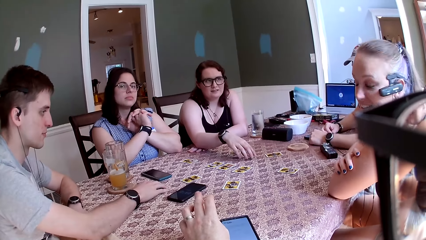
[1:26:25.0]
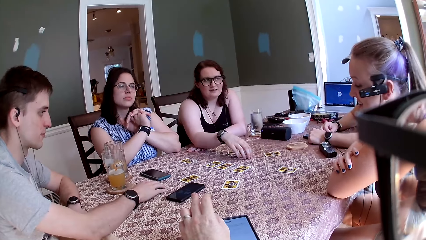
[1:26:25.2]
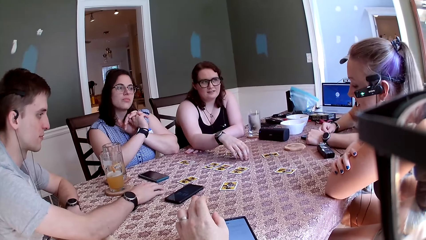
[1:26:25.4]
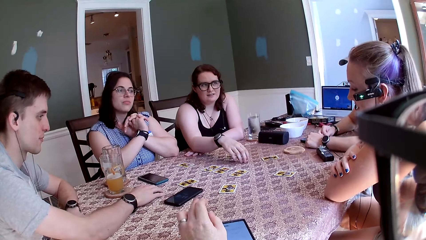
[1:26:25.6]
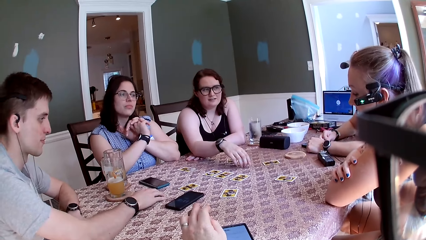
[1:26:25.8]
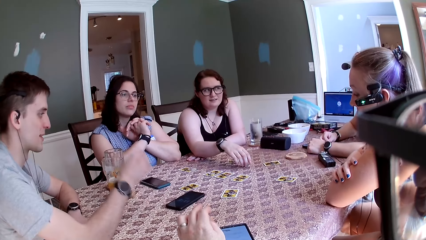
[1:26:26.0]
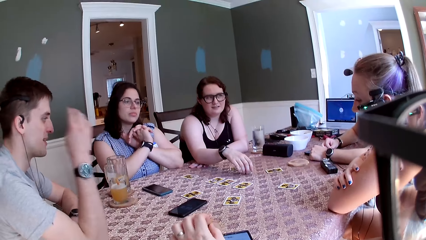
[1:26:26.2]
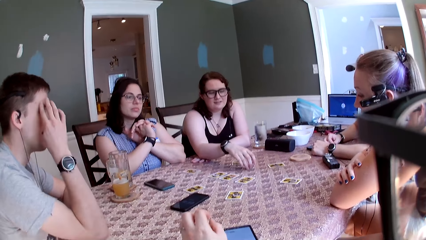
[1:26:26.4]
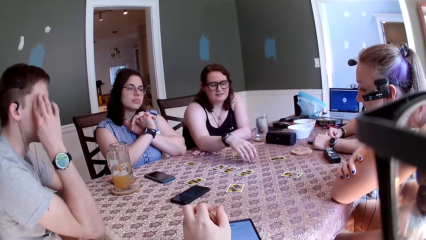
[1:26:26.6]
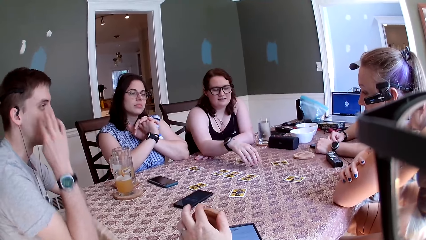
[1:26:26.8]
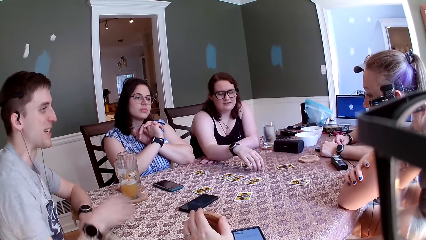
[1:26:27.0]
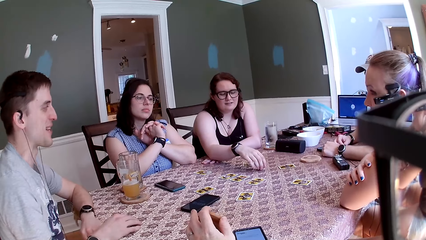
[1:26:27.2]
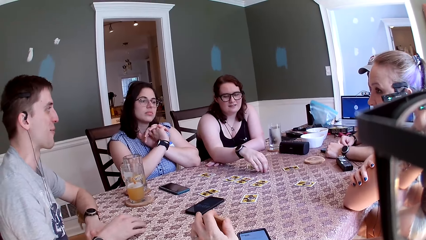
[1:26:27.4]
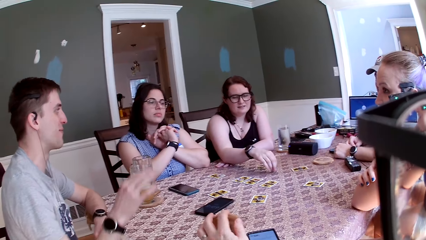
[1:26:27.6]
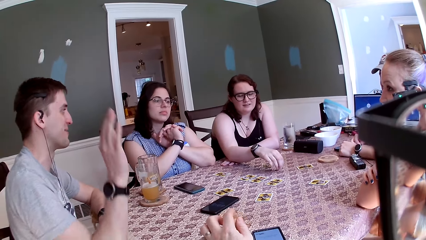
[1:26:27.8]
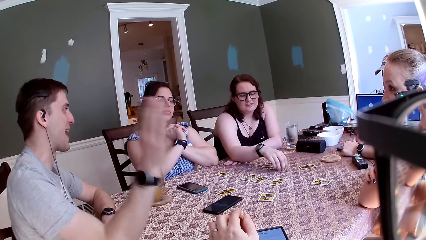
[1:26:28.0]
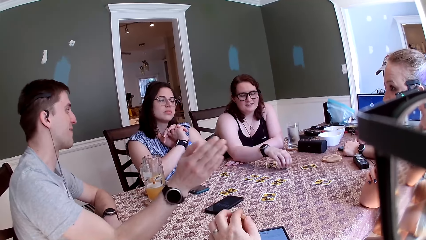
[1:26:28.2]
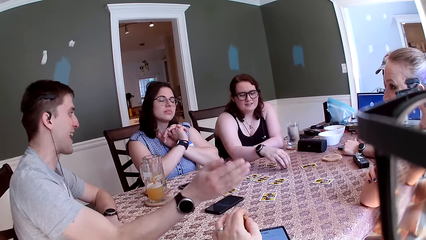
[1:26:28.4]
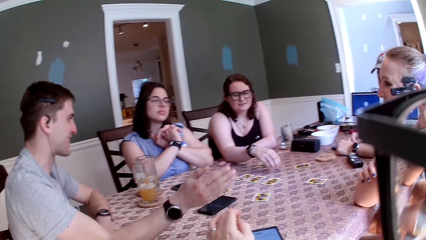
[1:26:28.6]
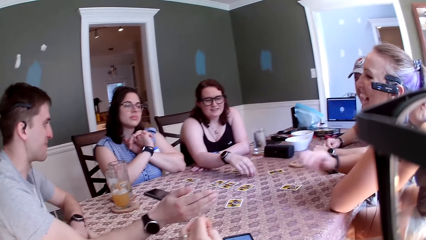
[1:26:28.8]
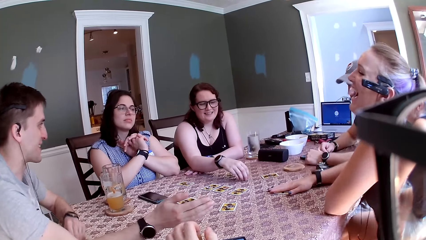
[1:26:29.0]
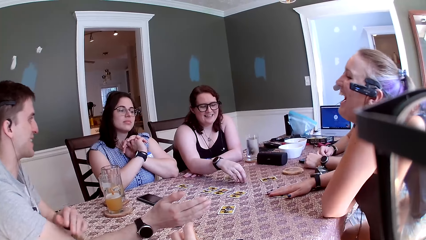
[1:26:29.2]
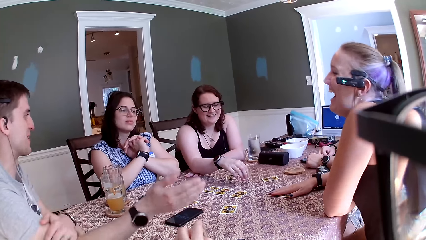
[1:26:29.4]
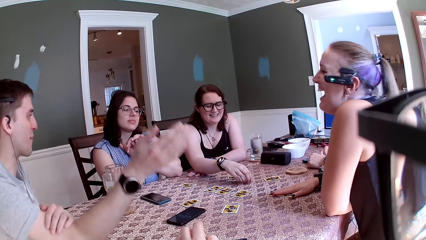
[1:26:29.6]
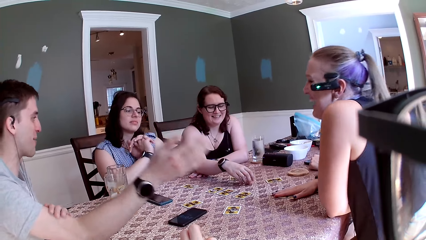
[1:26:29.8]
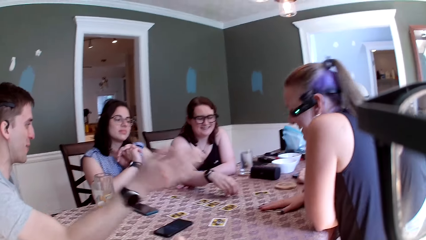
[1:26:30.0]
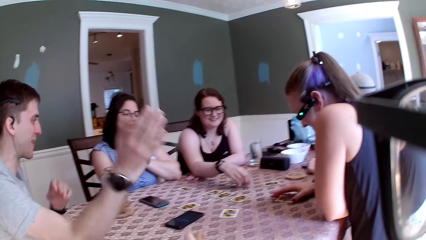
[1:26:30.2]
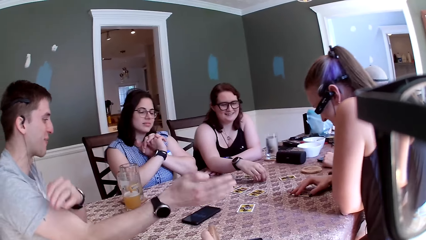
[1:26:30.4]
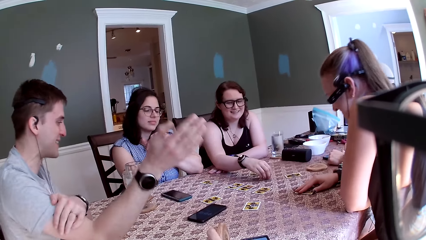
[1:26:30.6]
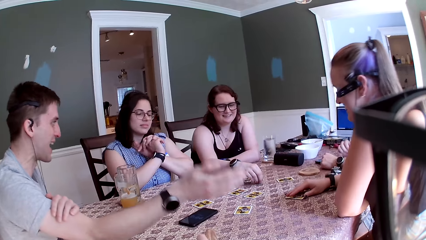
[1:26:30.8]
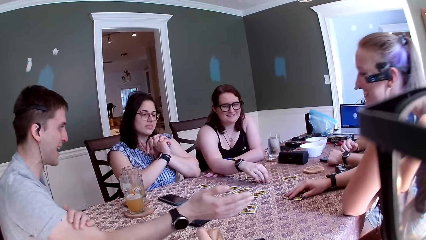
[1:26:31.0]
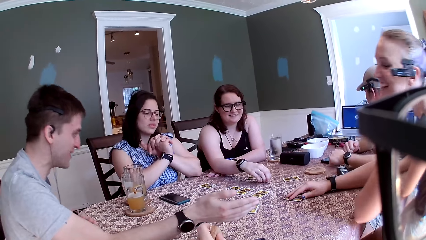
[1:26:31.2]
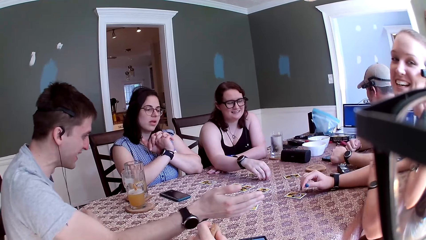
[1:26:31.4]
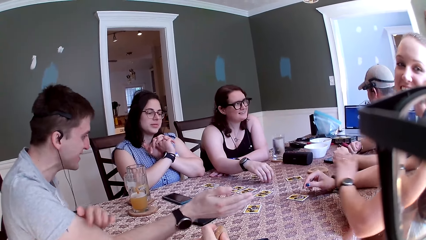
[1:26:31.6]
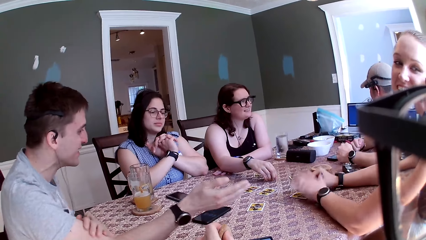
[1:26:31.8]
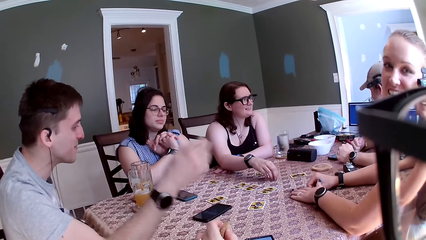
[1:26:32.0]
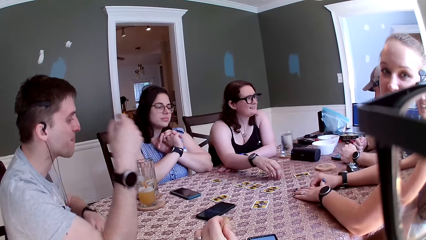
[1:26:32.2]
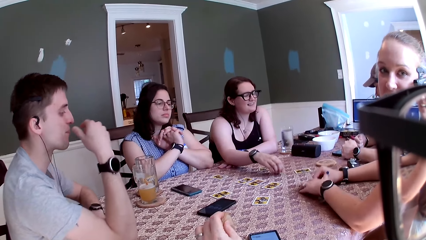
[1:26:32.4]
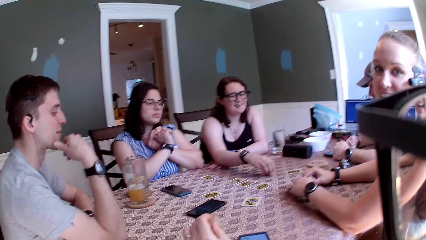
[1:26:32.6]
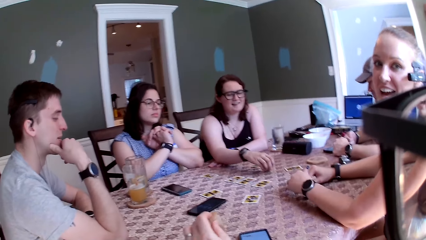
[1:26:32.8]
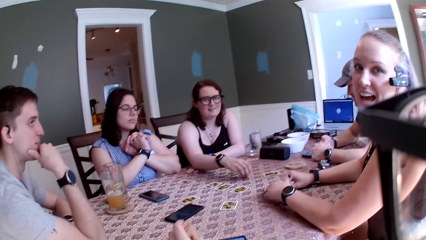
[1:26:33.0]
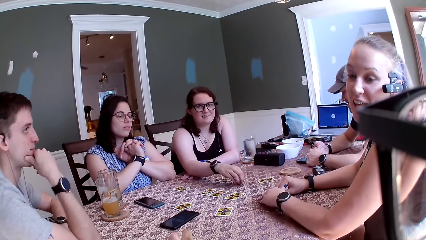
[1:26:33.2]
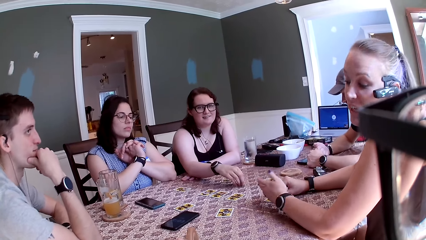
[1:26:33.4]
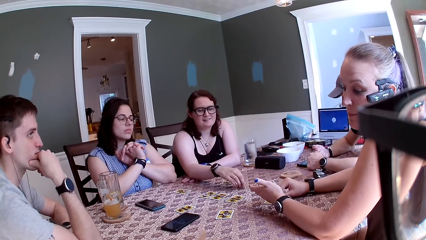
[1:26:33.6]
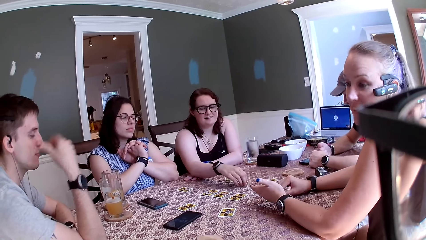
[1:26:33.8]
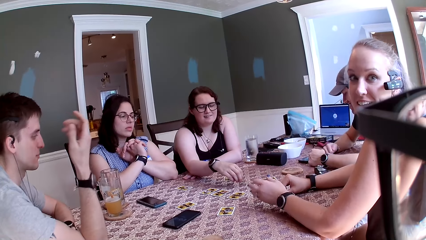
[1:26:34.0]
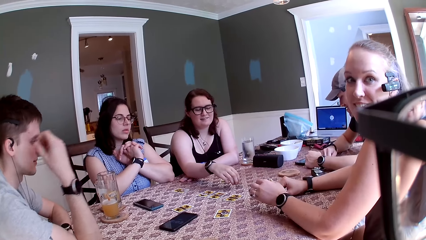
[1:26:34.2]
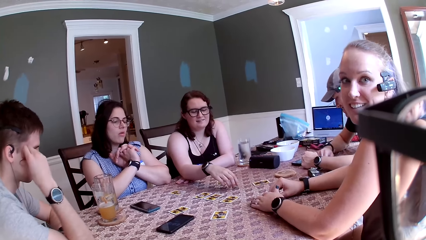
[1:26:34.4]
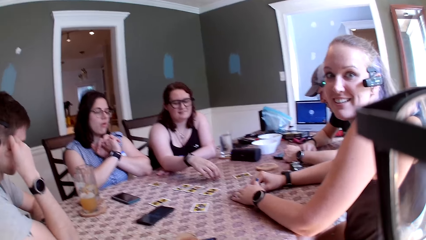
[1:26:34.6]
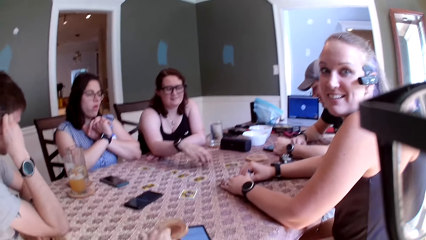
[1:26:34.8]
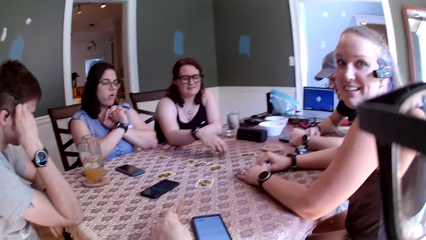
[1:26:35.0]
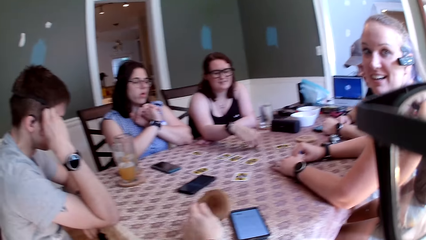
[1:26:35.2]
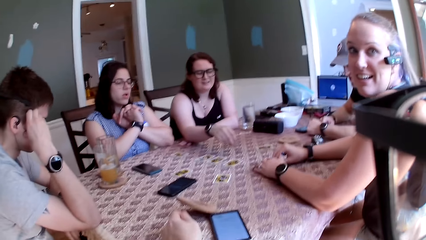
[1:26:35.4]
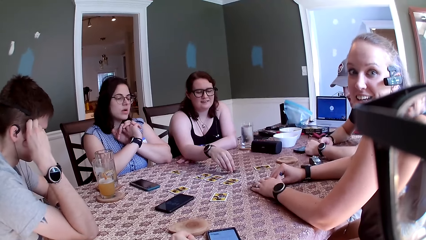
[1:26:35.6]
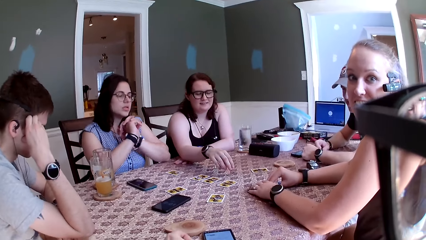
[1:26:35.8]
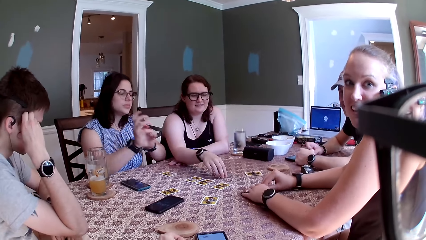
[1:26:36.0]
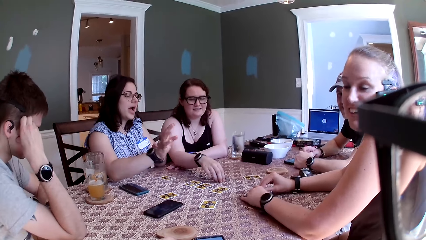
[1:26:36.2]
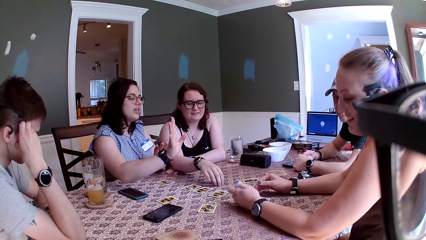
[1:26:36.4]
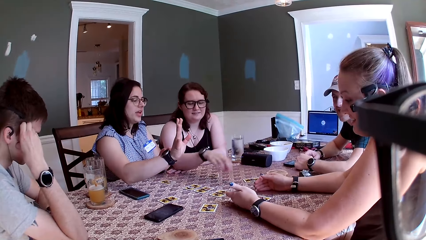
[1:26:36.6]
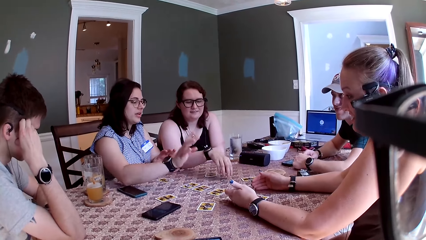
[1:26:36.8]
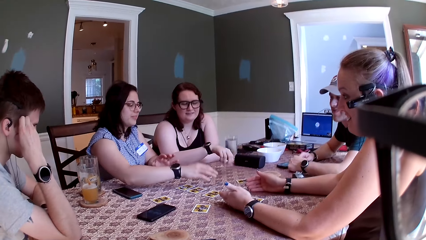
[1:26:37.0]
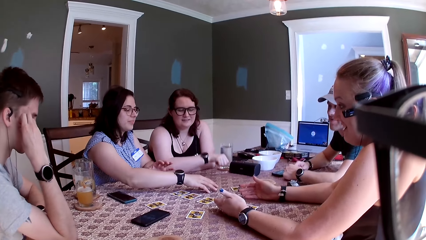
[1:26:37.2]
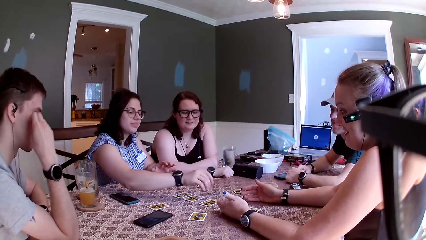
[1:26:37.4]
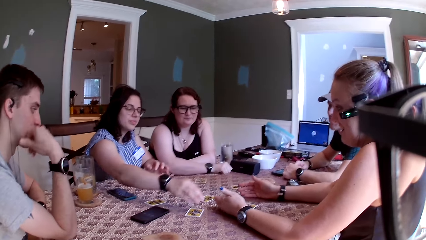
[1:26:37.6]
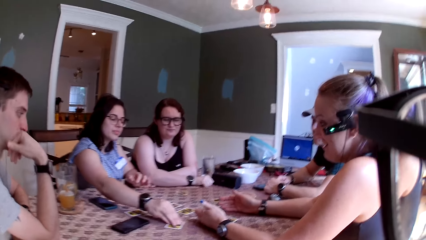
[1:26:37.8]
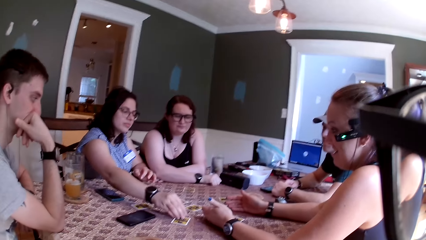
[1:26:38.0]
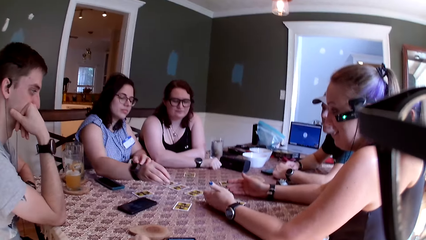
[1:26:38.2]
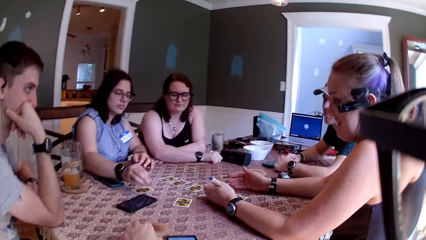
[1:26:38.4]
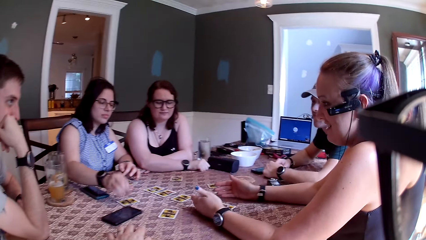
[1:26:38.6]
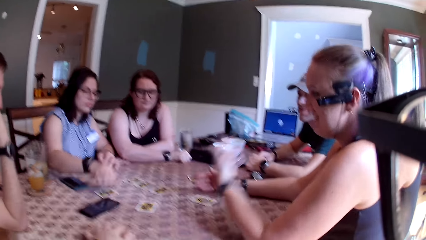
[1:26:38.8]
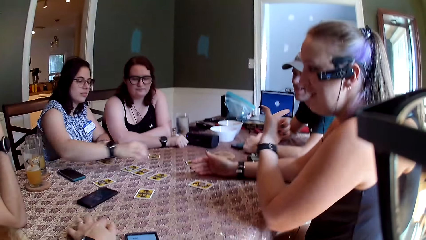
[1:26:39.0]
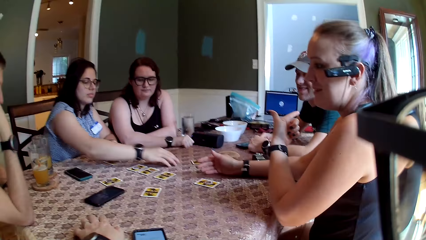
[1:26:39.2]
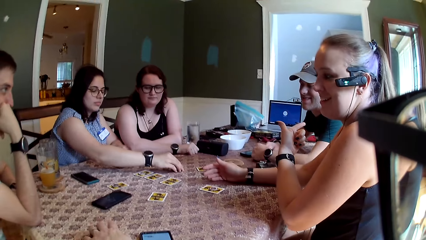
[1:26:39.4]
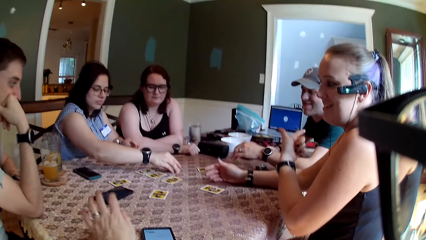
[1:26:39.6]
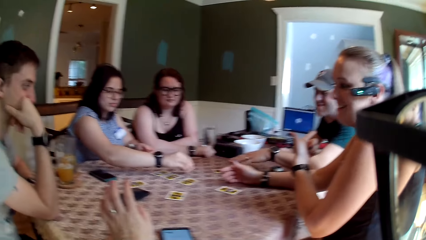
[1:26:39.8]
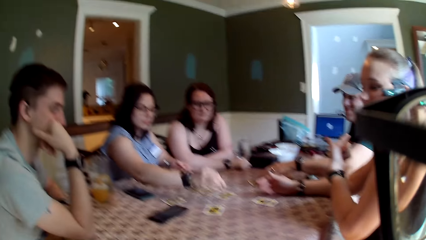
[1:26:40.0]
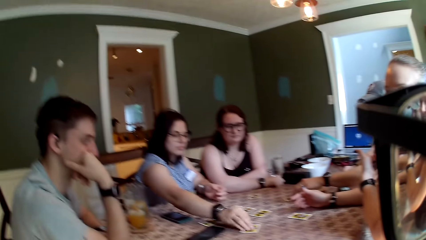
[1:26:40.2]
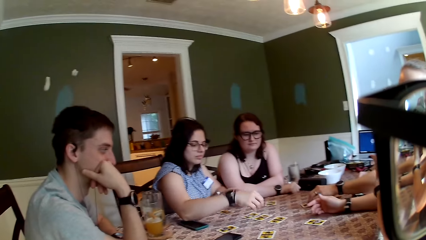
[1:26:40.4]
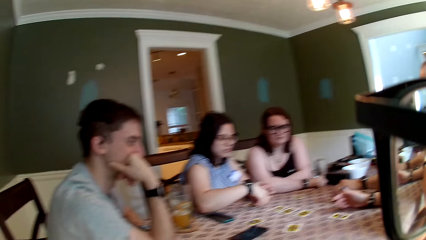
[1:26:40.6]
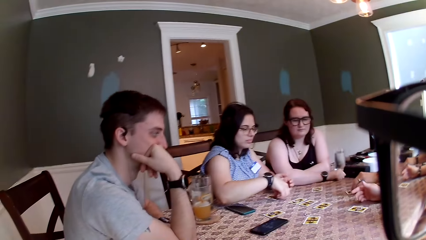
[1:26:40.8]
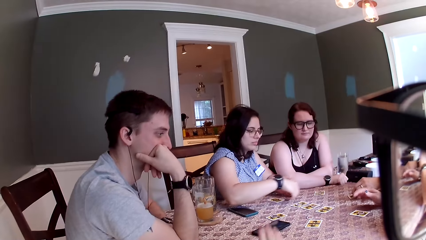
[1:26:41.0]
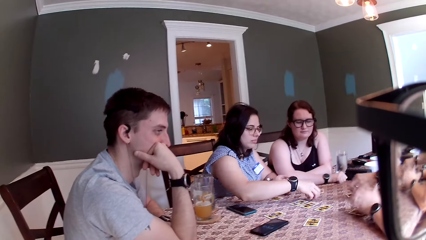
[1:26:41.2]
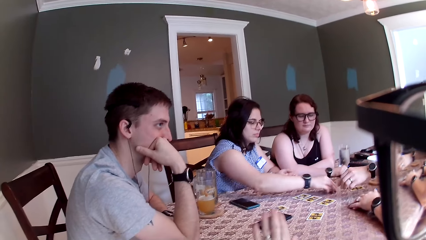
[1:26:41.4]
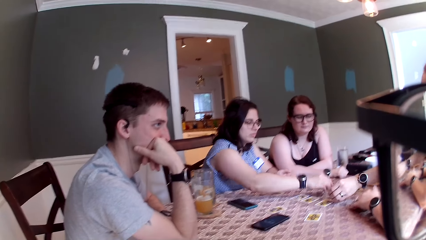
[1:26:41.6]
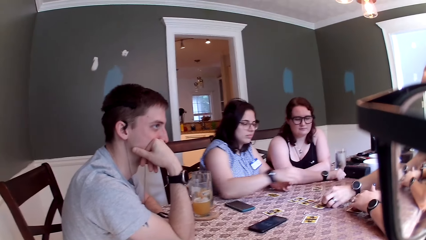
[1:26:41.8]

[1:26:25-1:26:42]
The man cleans his forehead with his right hand and illustrates with his right hand. The camera wearer converses with the group of people. They converse with the third woman. The man puts his right hand on his chin, removes his right hand from his chin, and moves his right hand to his cheek. The second woman releases her hands and moves her right hand towards the cards on the table. The camera wearer drops the coaster on the table. The second woman speaks to the group of people. The camera wearer converses with the group of people. They converse with the third woman.
